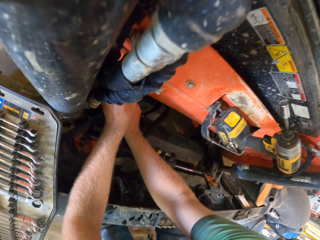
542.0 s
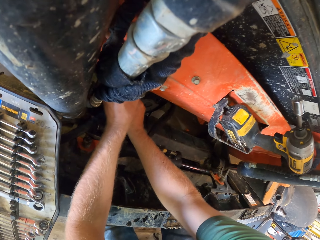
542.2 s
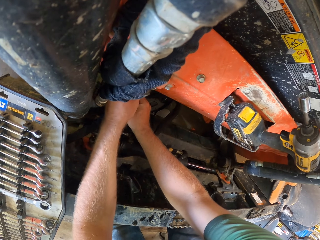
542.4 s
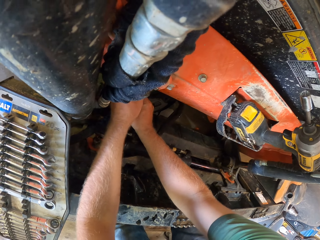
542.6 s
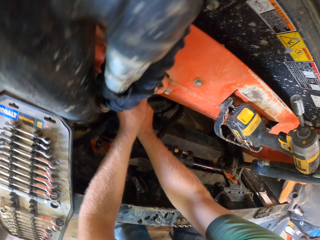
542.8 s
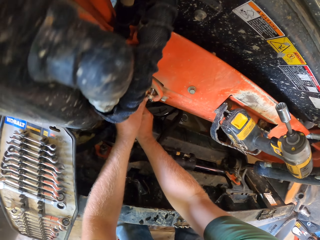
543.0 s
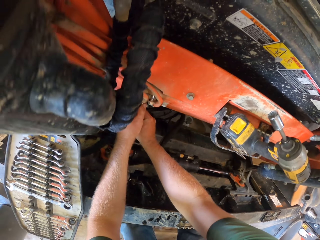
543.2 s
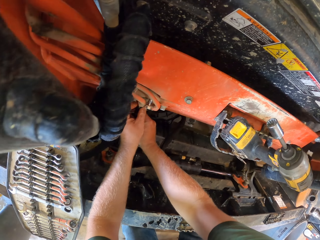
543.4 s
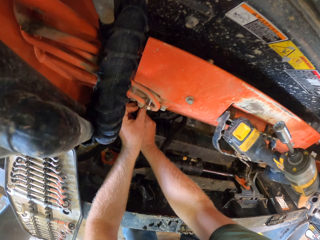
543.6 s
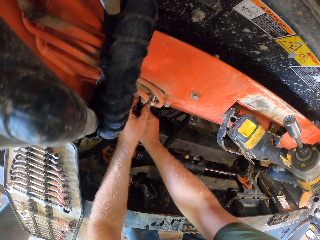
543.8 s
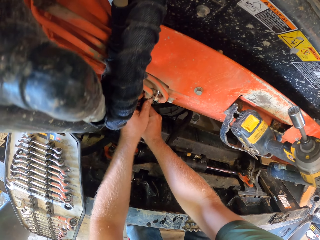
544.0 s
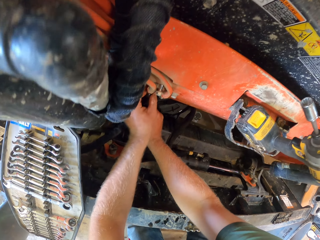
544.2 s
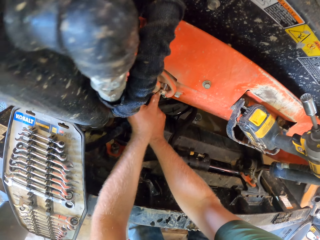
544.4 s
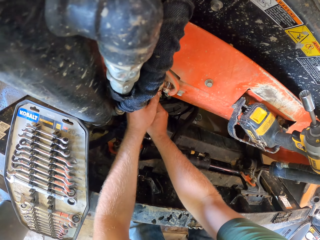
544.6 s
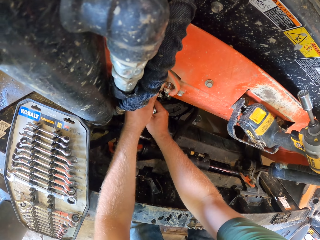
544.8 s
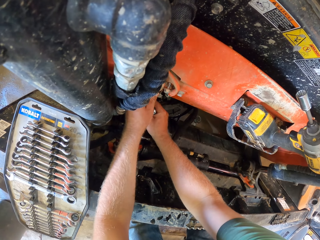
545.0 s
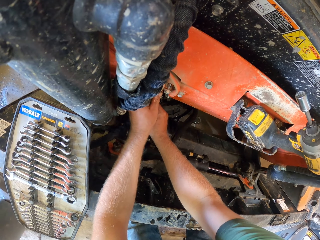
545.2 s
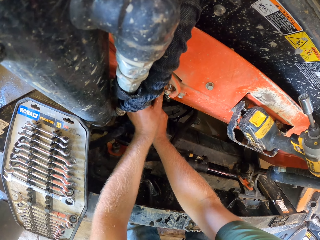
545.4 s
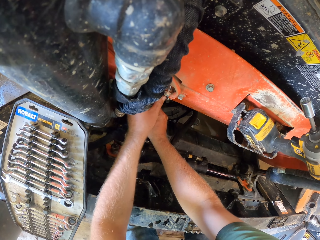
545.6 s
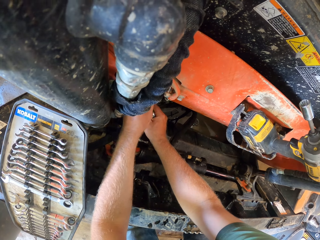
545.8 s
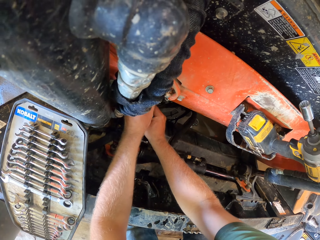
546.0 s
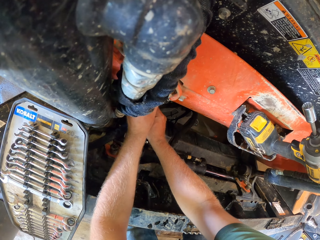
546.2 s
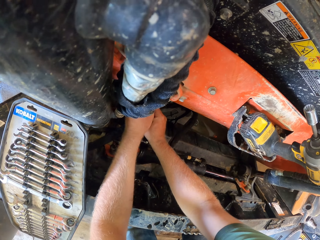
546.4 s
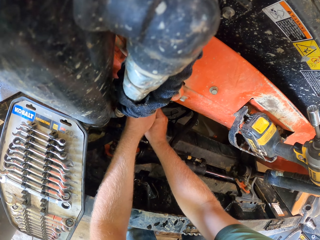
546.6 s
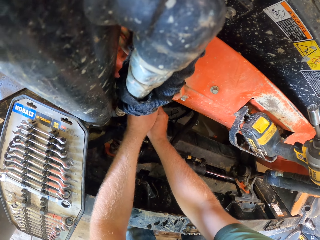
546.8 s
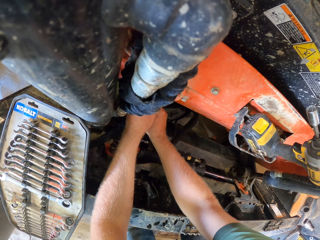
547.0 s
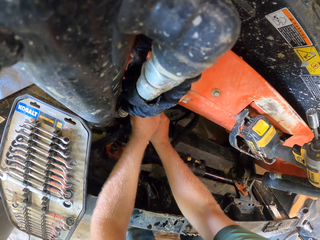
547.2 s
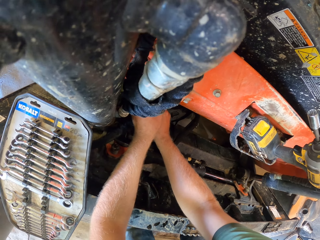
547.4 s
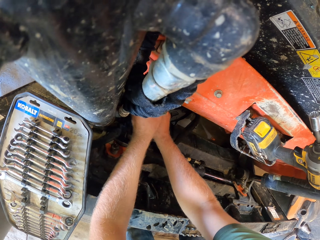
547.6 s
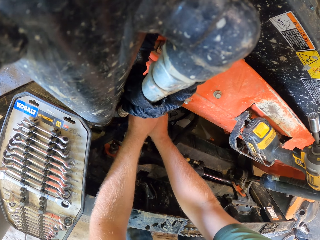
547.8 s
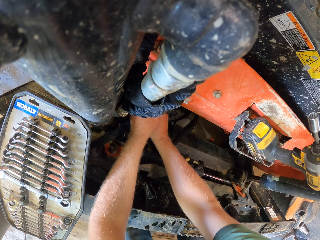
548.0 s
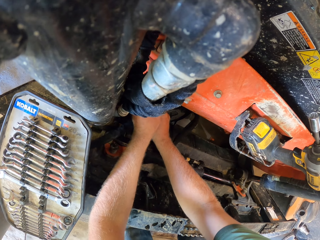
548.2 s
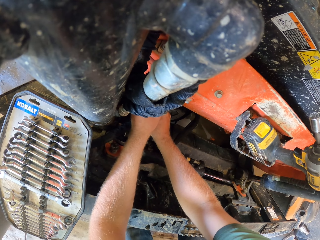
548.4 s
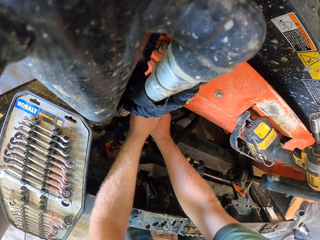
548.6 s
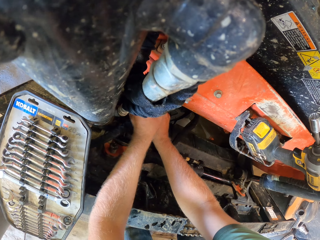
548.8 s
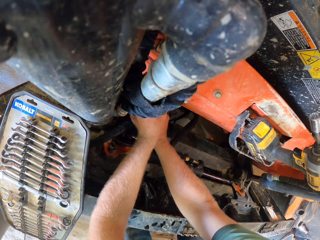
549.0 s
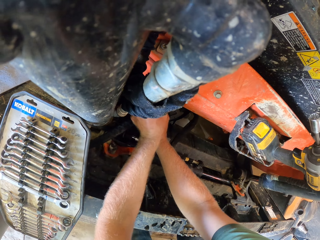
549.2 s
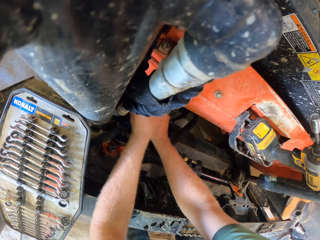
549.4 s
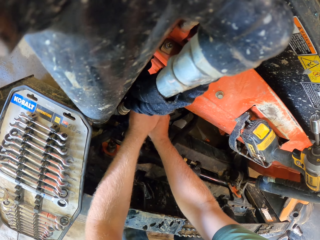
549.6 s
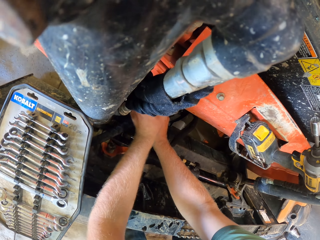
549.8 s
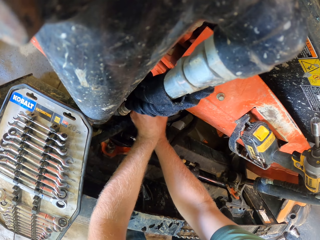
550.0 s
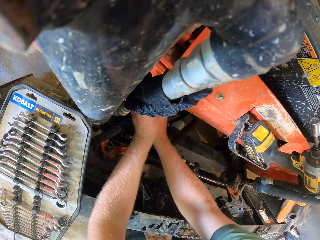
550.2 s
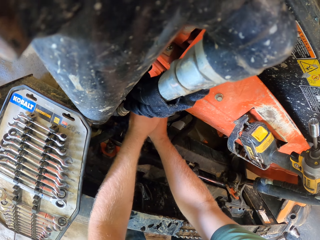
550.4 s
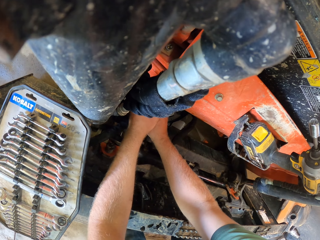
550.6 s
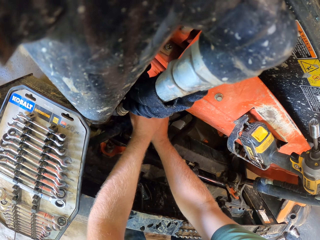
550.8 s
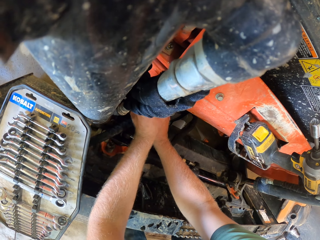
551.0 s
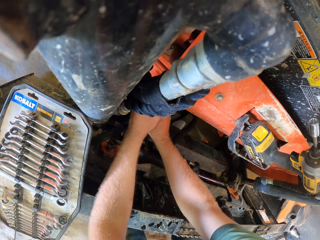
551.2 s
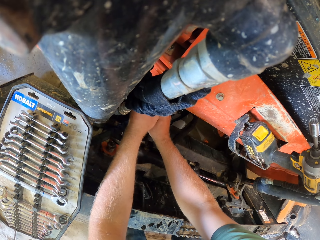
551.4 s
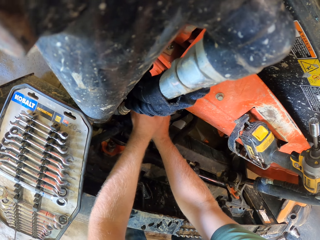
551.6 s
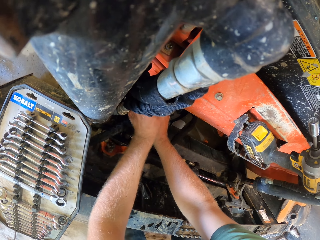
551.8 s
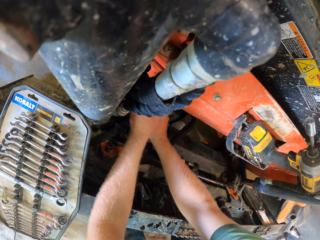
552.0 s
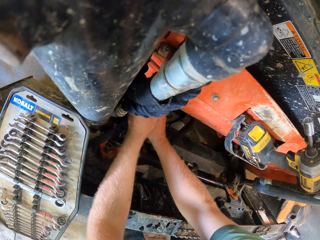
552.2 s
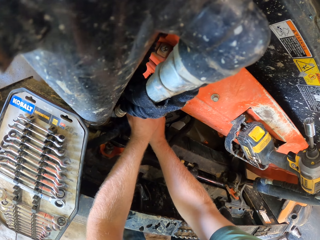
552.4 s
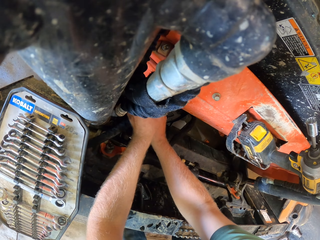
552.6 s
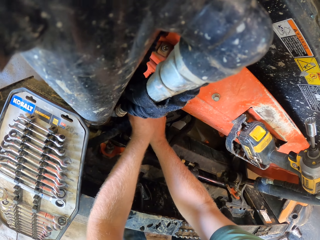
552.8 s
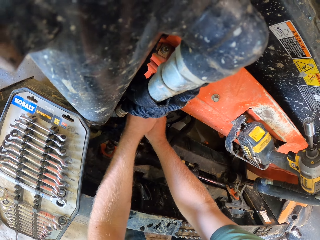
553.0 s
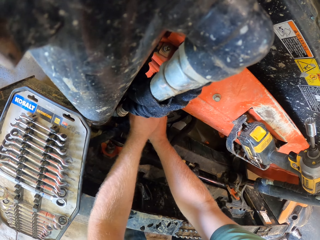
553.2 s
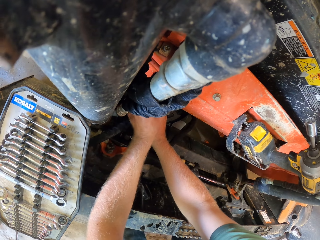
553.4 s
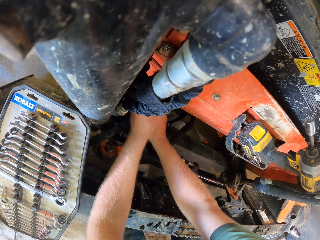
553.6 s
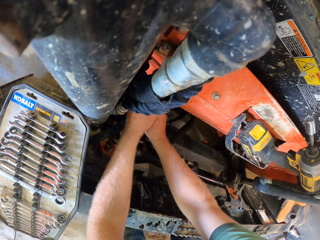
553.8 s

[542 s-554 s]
The camera wearer screws the nut on the hose to the truck with his left hand.

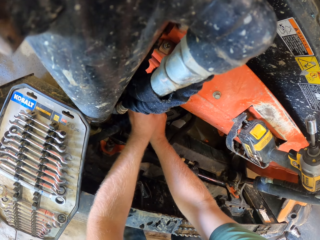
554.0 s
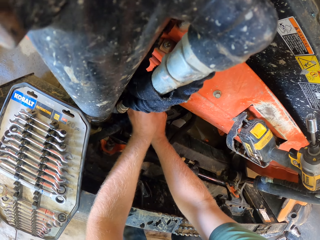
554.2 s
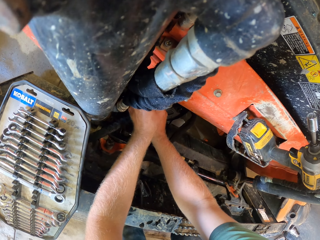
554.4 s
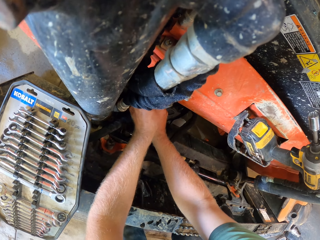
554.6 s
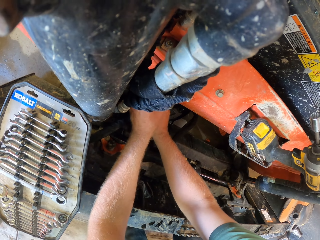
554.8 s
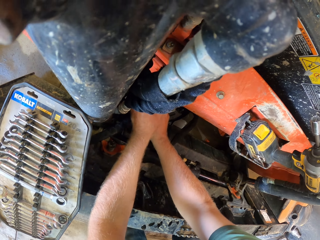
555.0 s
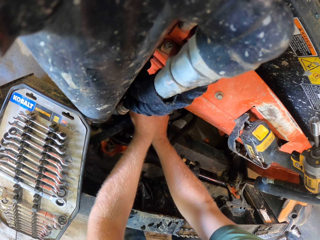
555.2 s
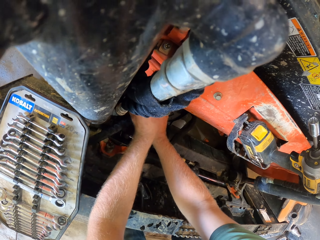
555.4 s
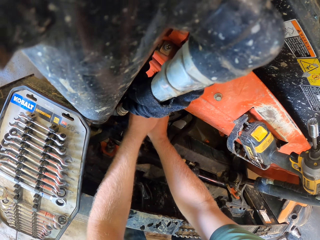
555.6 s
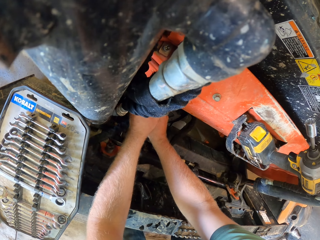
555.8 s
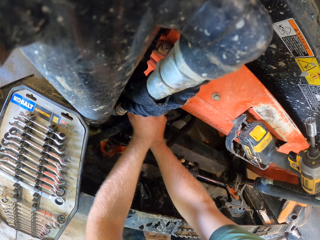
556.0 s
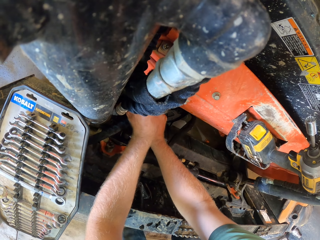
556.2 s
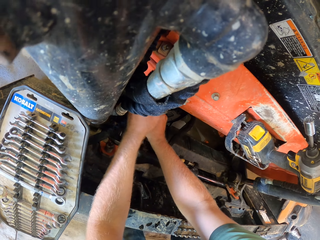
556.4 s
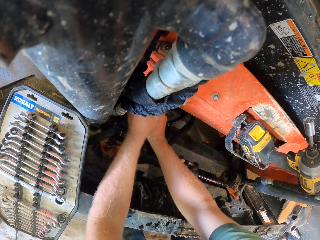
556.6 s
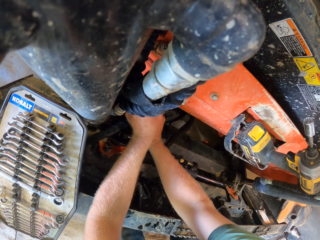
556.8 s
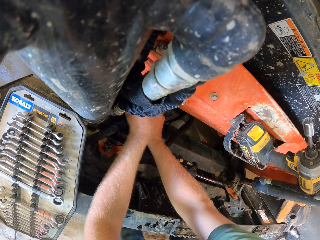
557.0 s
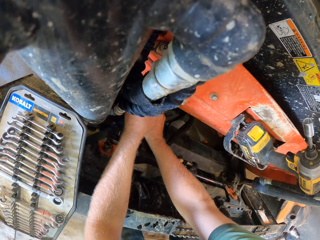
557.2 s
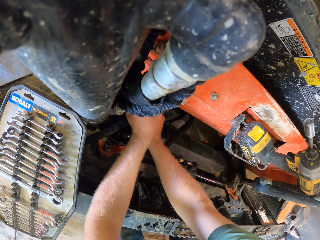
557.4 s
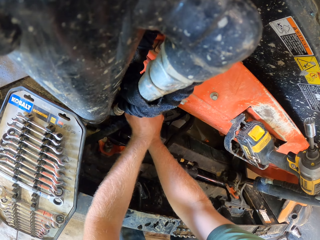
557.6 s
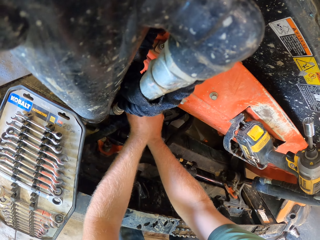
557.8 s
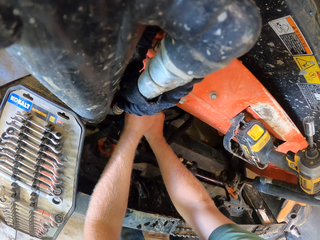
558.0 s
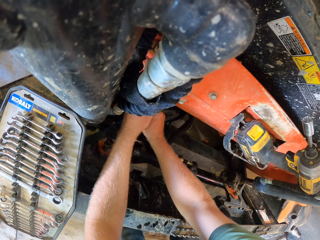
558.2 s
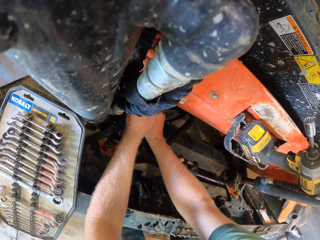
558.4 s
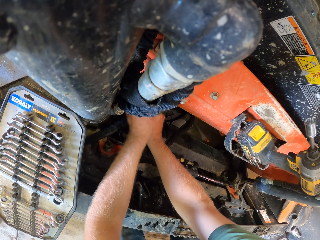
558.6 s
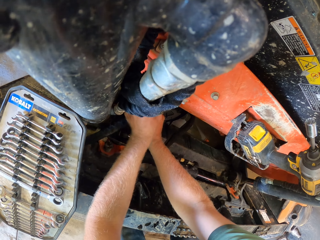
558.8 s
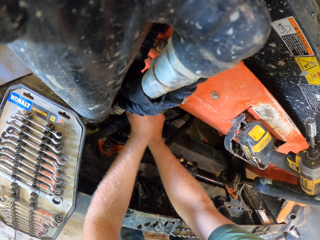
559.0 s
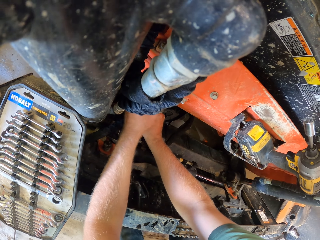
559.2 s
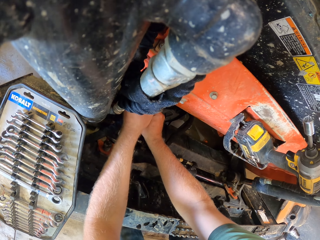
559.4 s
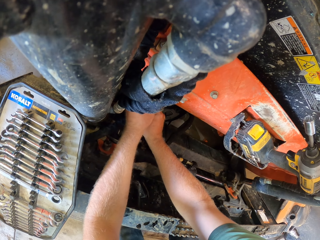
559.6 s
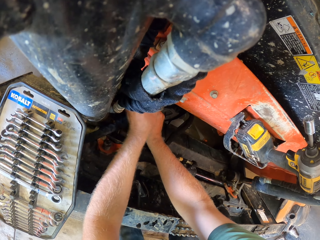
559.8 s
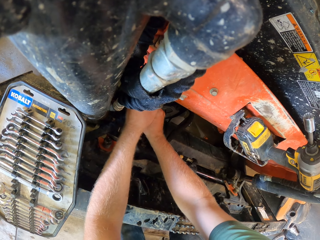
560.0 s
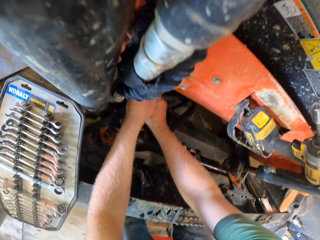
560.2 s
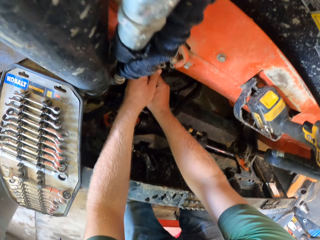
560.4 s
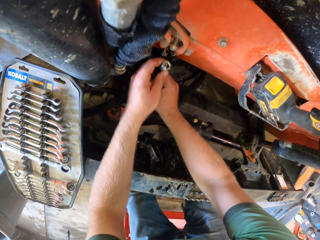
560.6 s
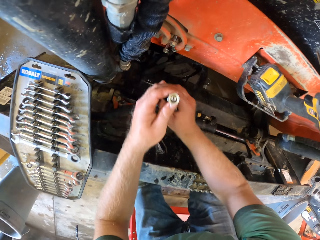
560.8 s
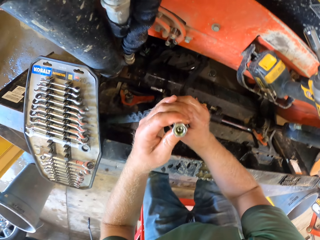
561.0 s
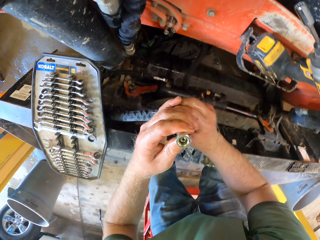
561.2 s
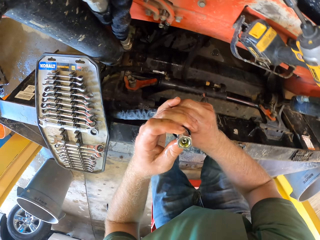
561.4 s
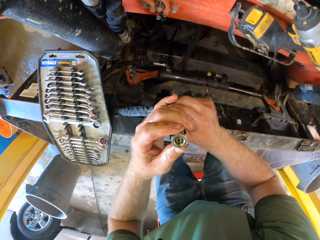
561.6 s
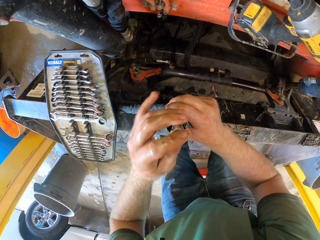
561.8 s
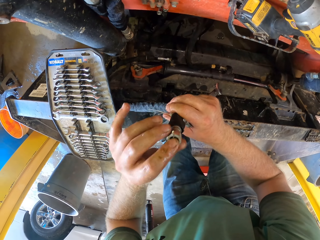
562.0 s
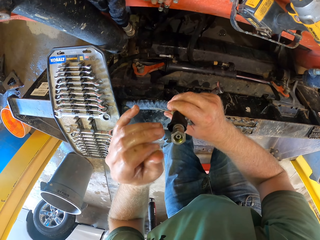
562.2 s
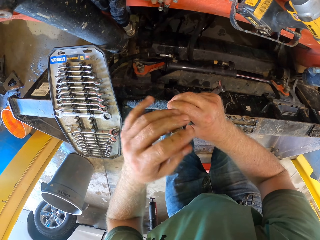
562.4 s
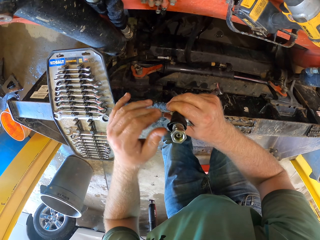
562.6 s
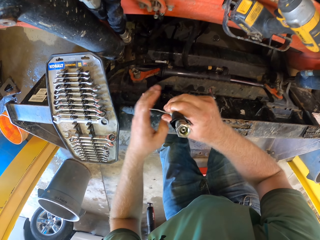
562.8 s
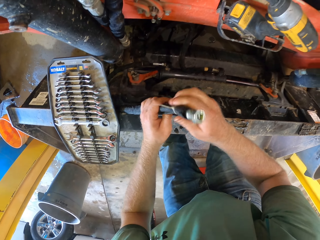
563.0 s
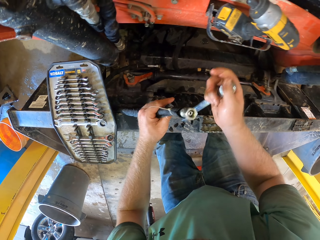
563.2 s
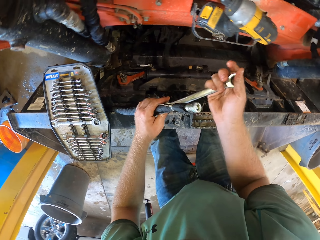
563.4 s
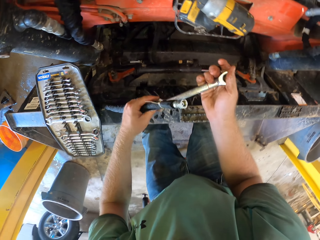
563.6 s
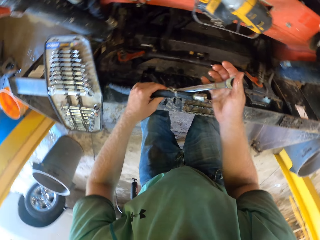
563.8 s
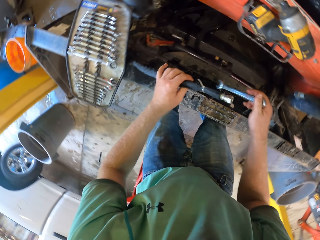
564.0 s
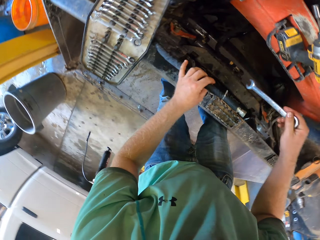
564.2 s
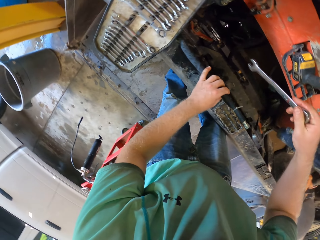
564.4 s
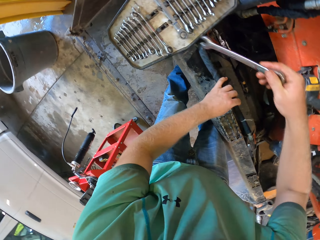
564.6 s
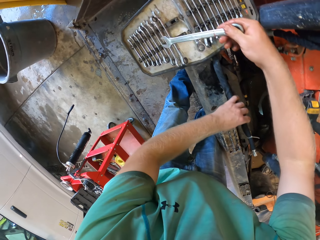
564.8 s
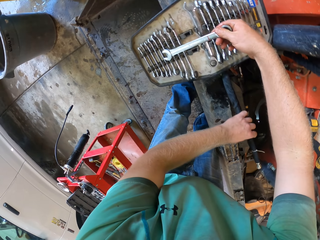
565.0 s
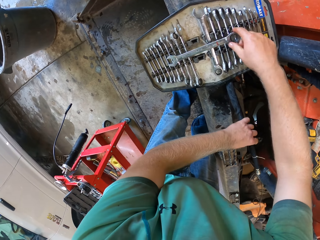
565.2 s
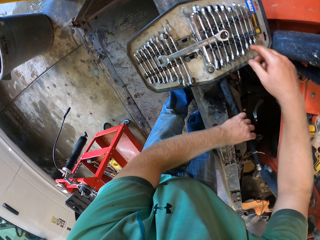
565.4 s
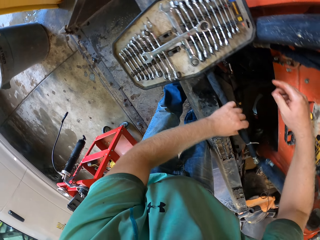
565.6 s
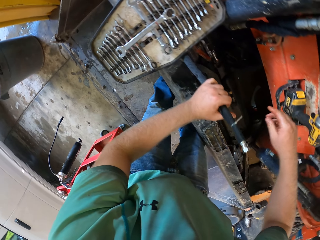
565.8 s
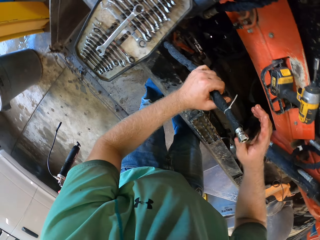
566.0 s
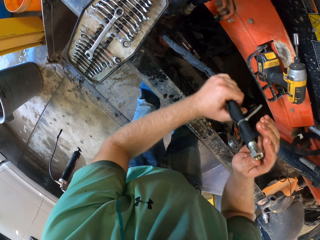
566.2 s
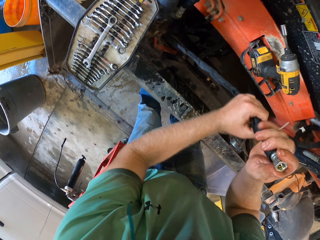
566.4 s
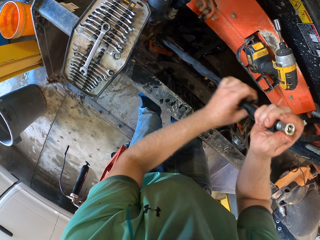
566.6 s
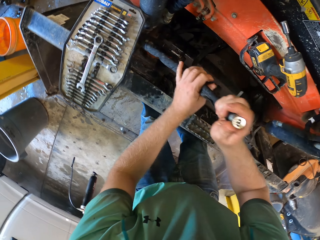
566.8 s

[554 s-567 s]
The camera wearer looks at the nut. He turns the nut with his left hand. He holds a spanner and the hose with his right hand. He touches the nut. He passes the hose from his right hand to his left hand. He looks at the nut spanner. He drops the spanner in a spanner case with his right hand.
